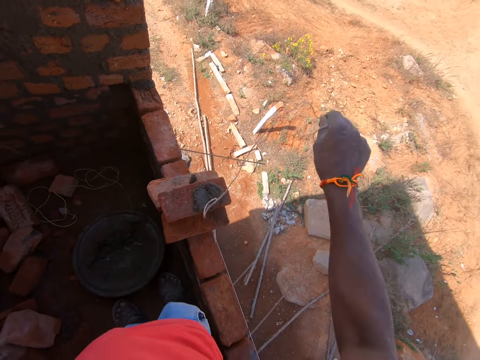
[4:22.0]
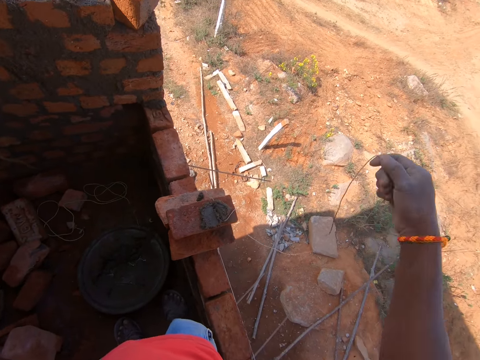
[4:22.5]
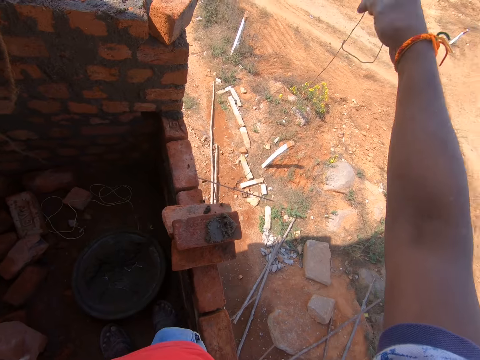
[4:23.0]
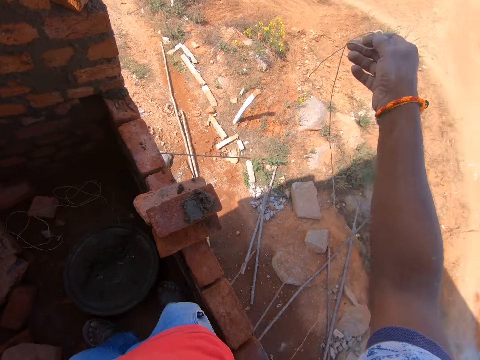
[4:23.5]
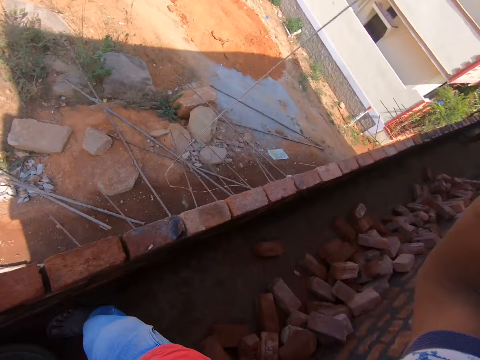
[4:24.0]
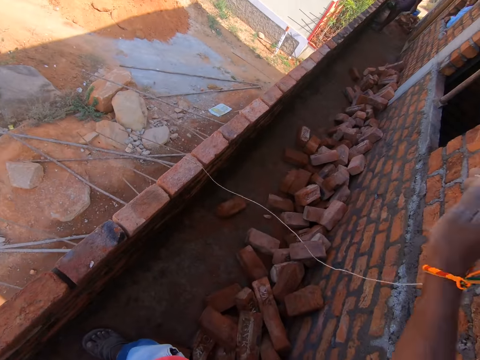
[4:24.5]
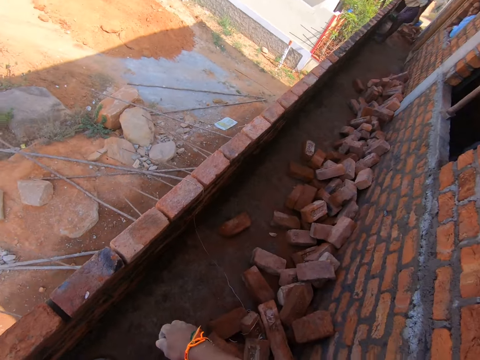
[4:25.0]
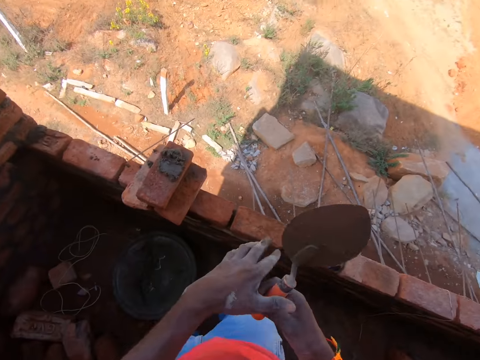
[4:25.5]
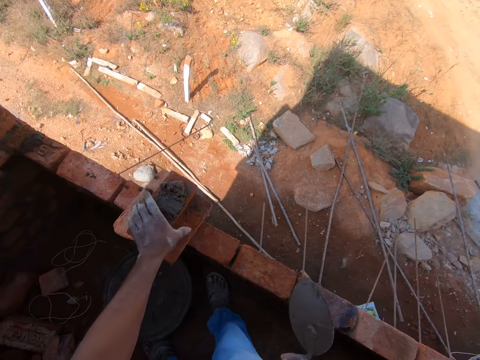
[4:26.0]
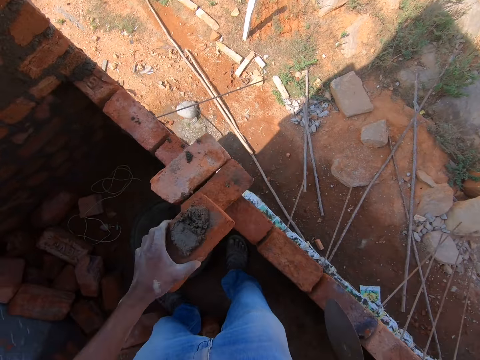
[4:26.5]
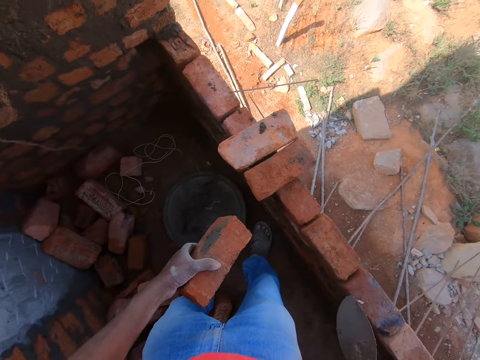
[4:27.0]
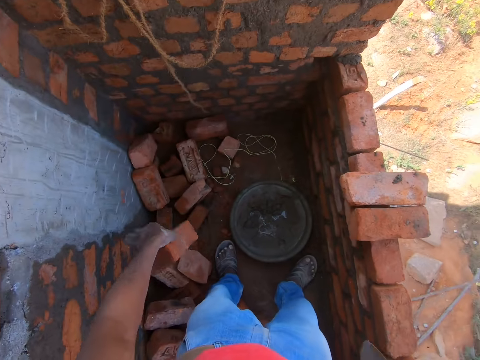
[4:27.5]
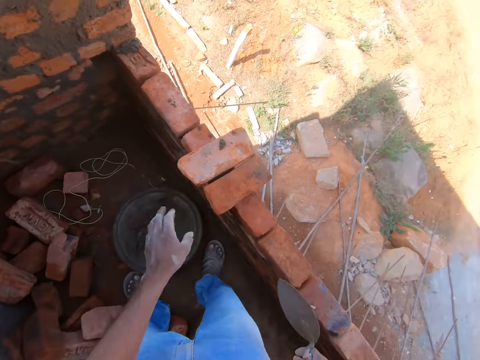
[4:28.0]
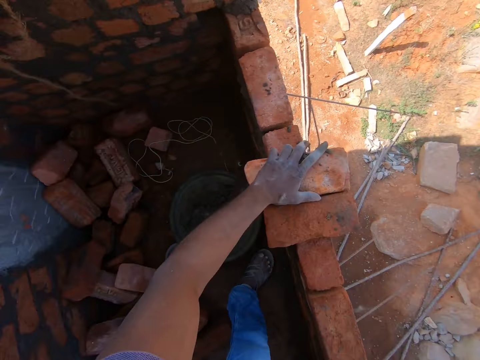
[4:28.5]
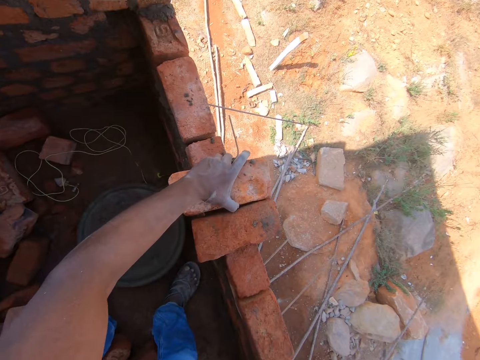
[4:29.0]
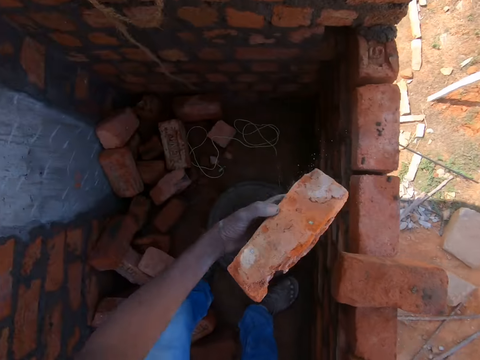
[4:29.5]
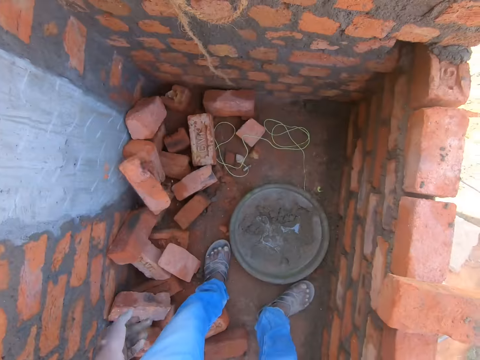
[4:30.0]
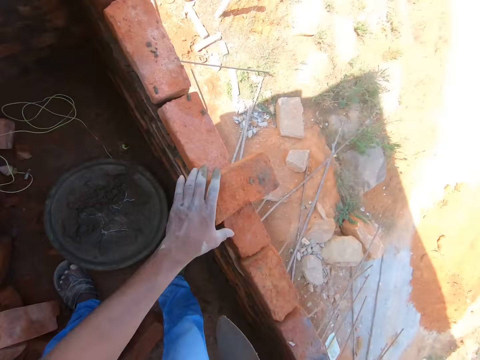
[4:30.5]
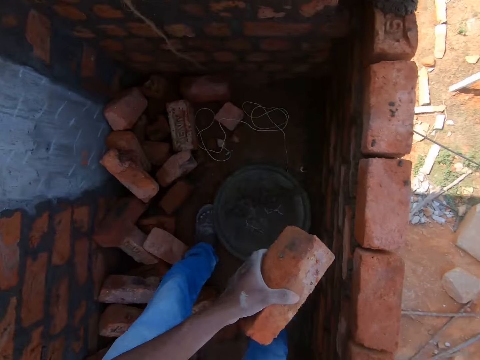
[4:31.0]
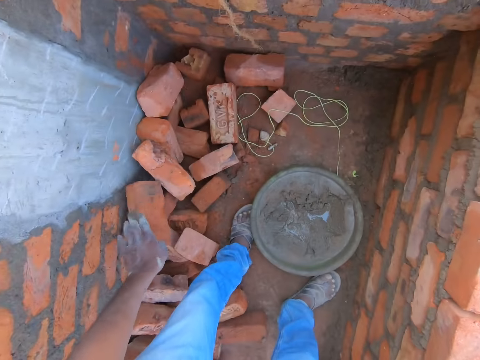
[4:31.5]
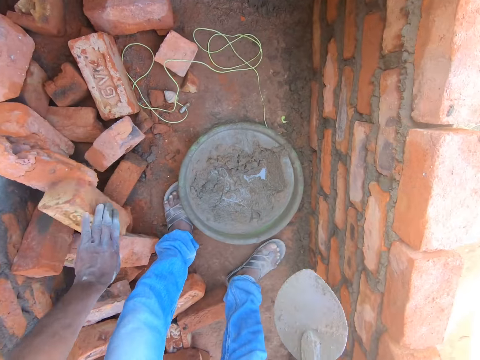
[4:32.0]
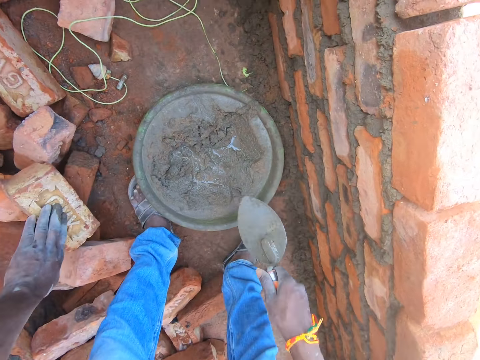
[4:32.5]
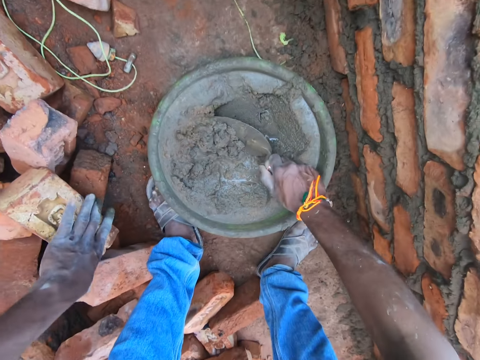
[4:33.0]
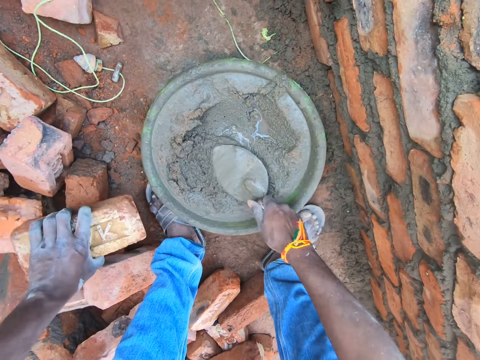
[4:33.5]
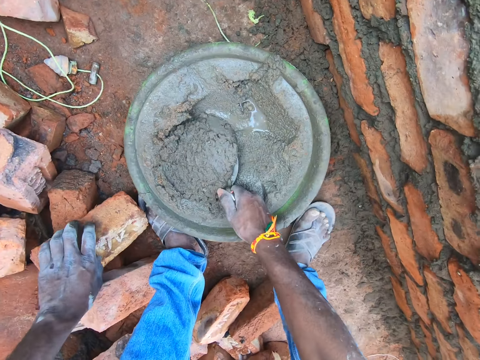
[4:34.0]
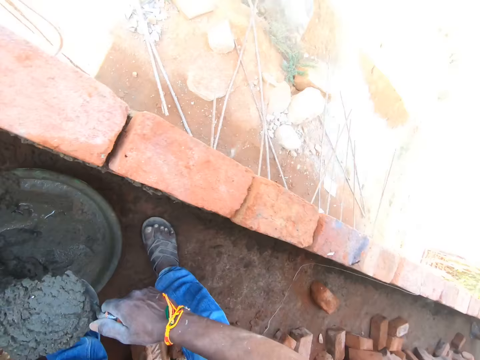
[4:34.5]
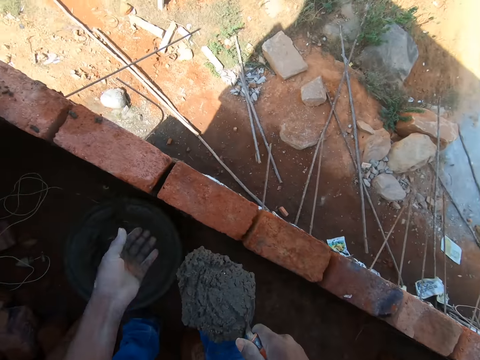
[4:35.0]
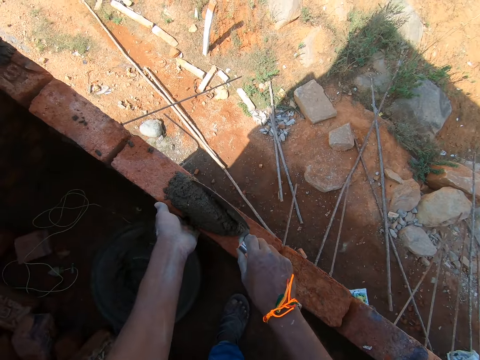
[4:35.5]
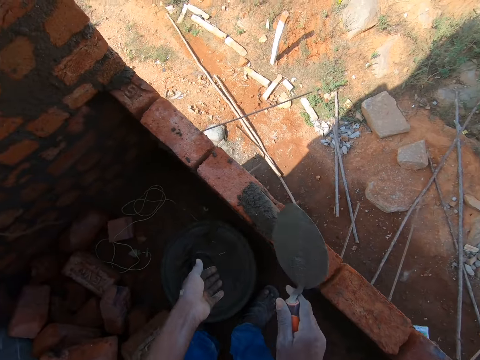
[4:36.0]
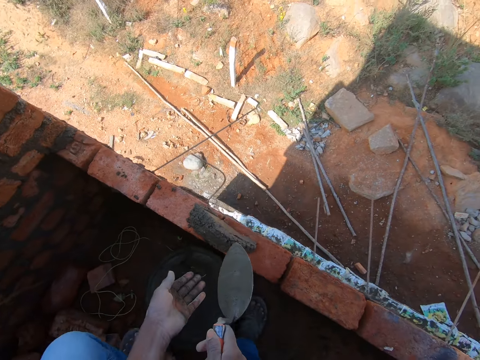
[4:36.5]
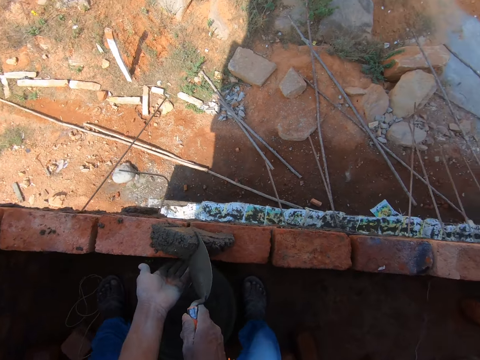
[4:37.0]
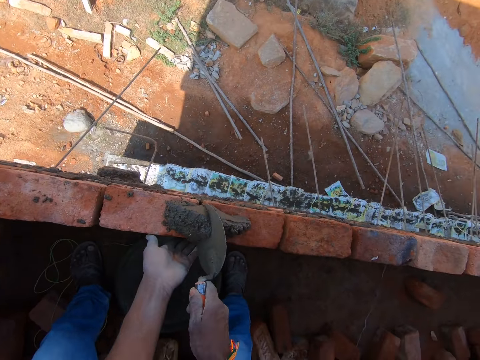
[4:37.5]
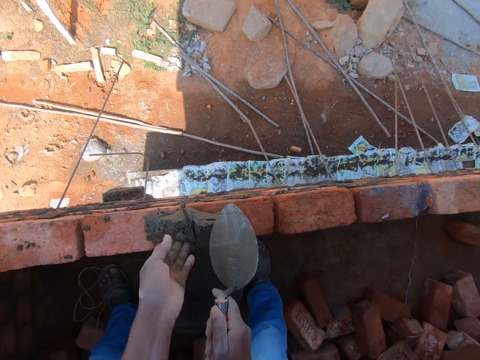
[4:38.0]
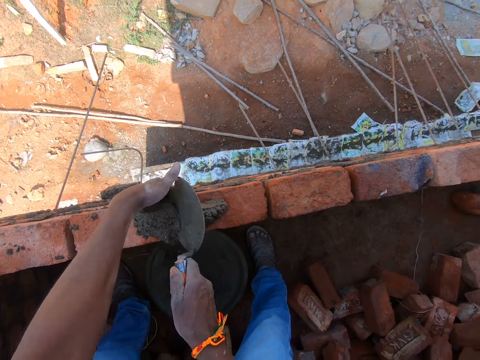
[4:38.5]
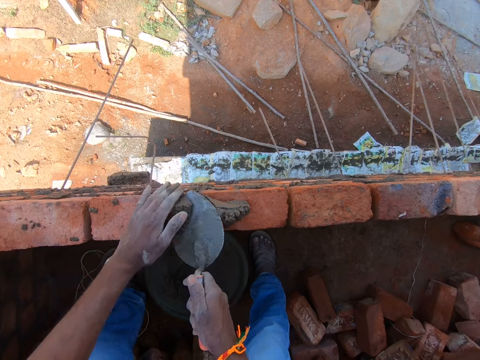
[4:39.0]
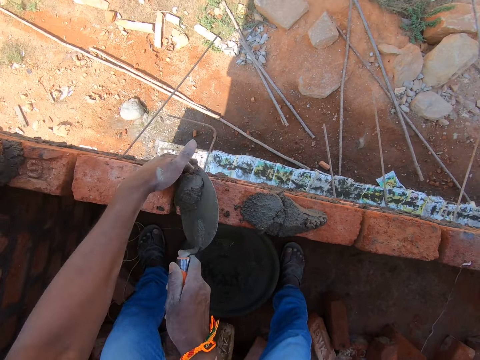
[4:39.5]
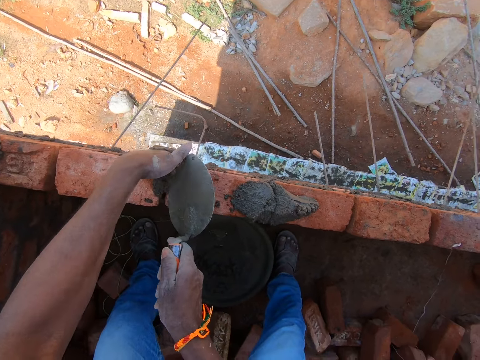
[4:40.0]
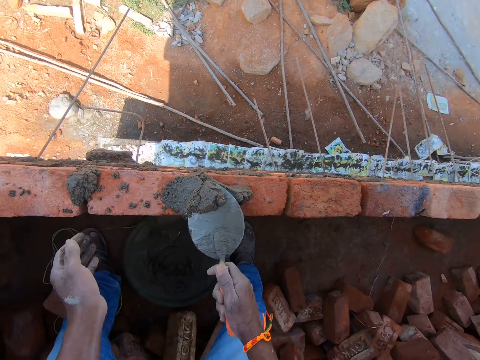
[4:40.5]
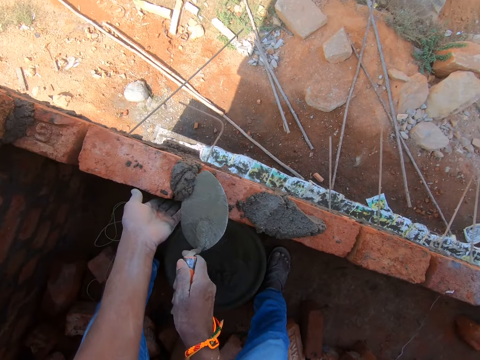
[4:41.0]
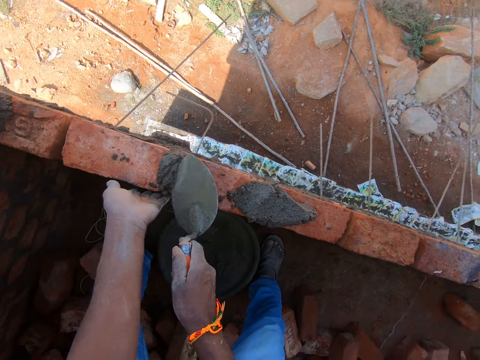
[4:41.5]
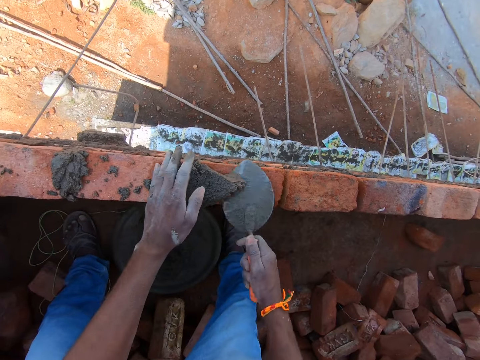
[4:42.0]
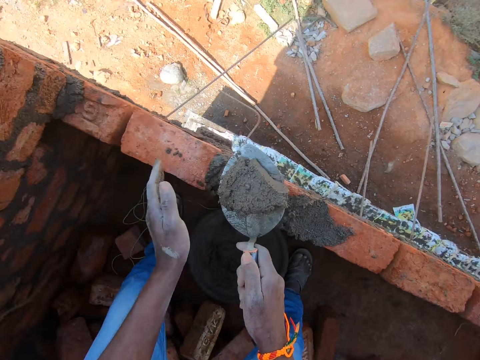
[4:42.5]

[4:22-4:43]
The camera wearer picks up a rope. They throw the rope on the floor. They take the brick with cement. They throw the brick on the floor. They take the brick on the wall. They throw the brick on the floor. They take the brick on the wall. They throw the brick on the floor. They take the cement mixture in the basin. They put the cement mixture on top of the bricks. They put the cement between the brick space.

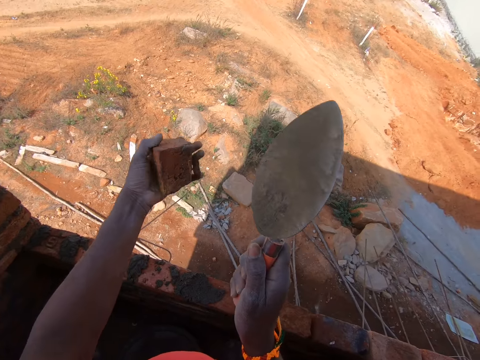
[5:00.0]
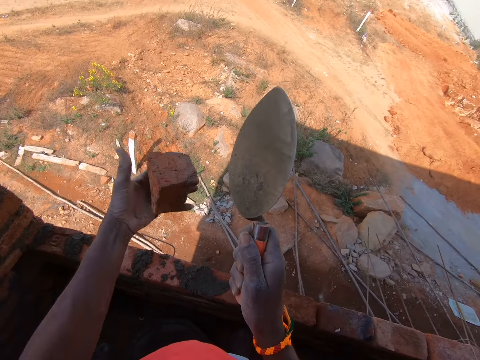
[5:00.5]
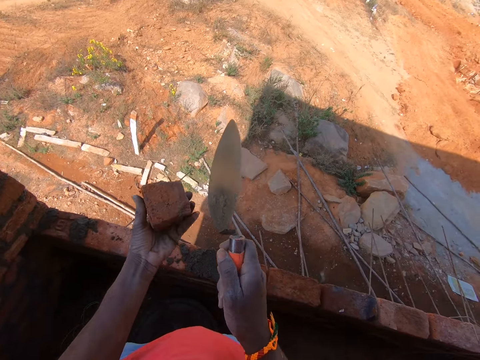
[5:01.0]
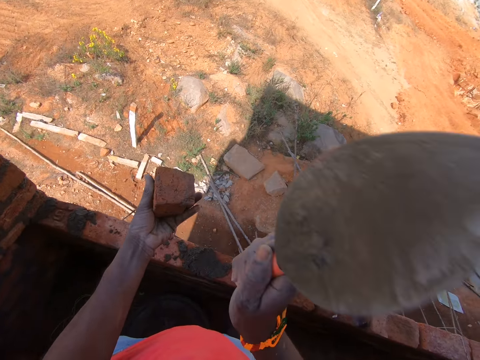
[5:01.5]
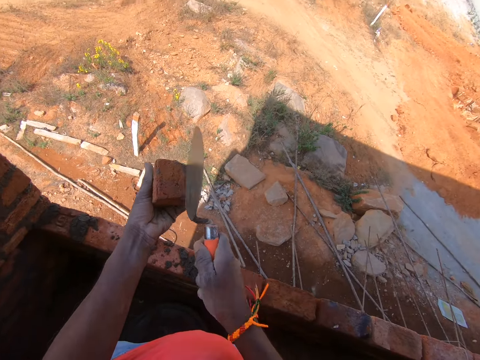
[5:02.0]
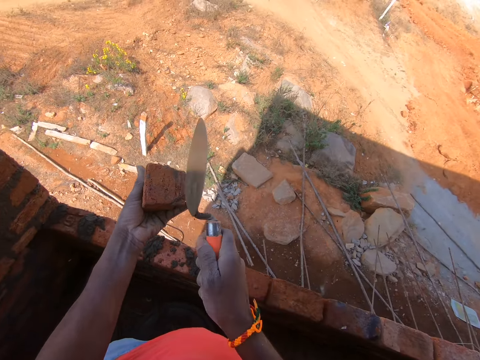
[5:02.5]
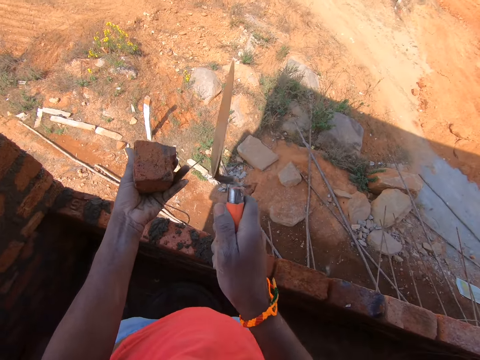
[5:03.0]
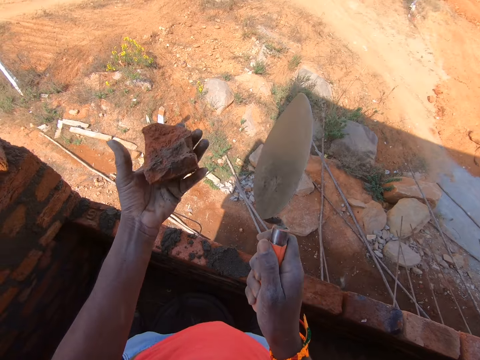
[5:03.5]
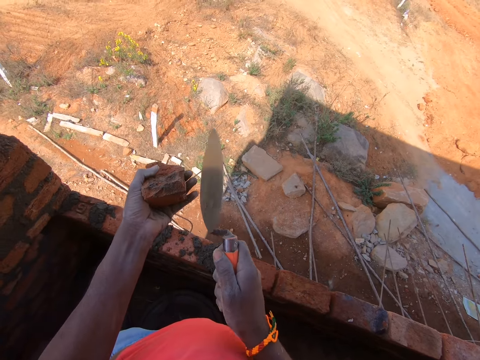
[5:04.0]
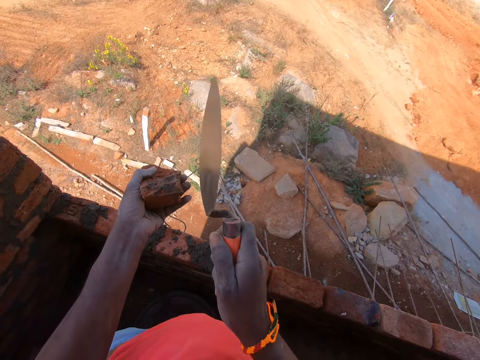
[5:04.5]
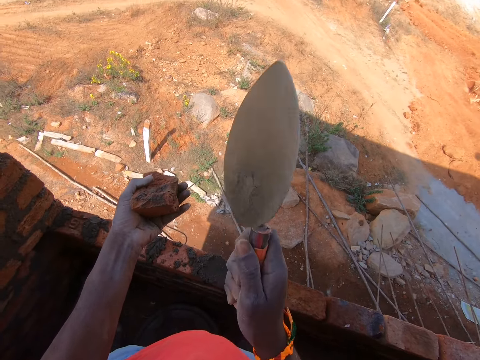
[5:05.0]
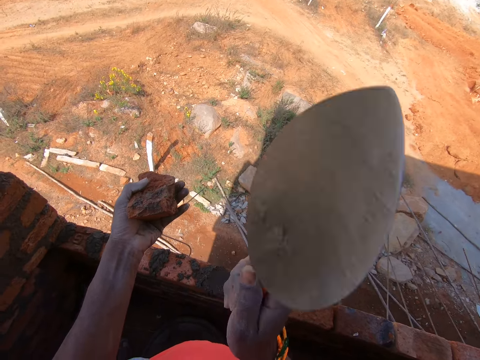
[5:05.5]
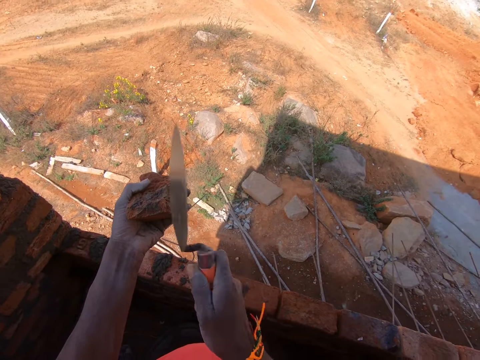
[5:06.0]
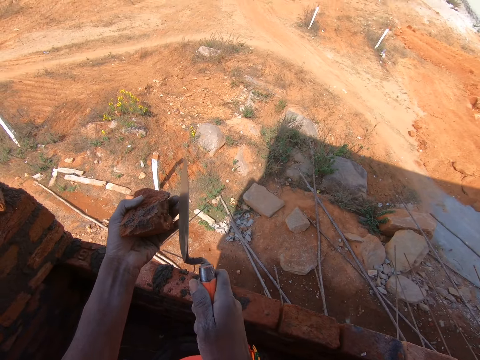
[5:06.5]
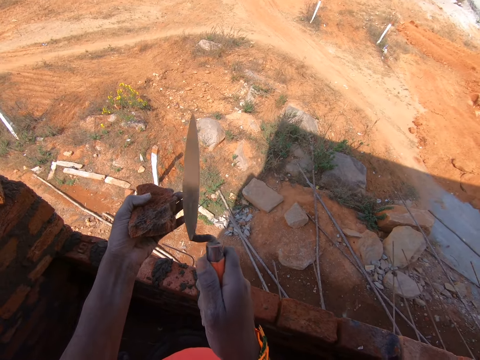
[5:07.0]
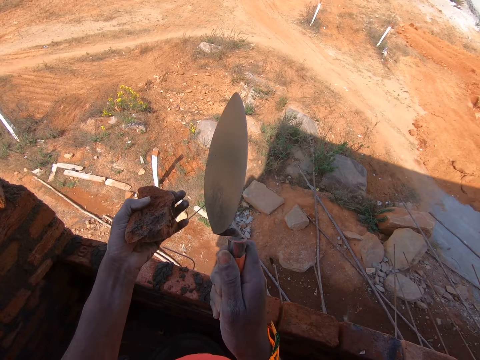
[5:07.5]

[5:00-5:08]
The camera wearer throws down a piece of brick. They adjust a brick. They hit the brick with a trowel. They adjust the brick. They hit the brick with the trowel.
